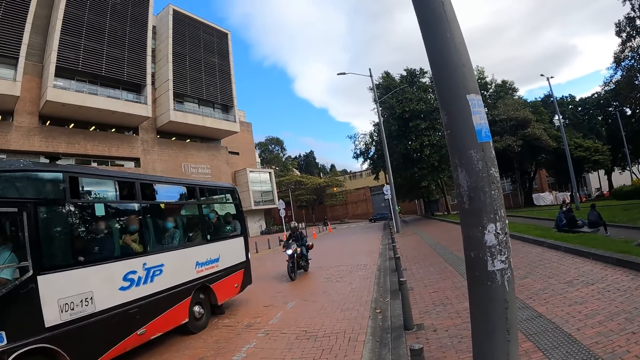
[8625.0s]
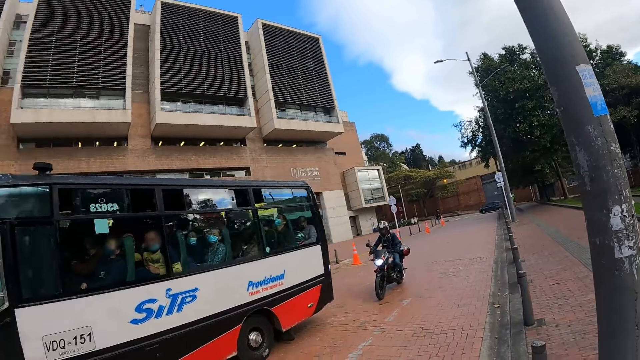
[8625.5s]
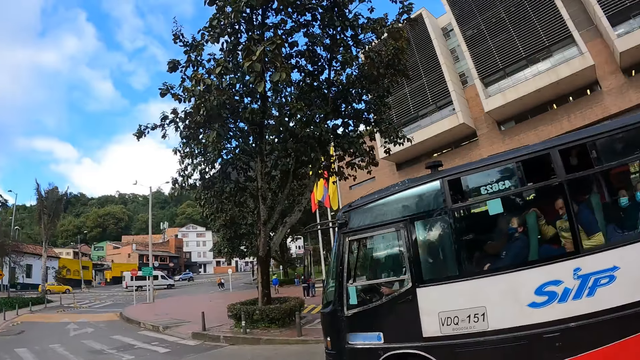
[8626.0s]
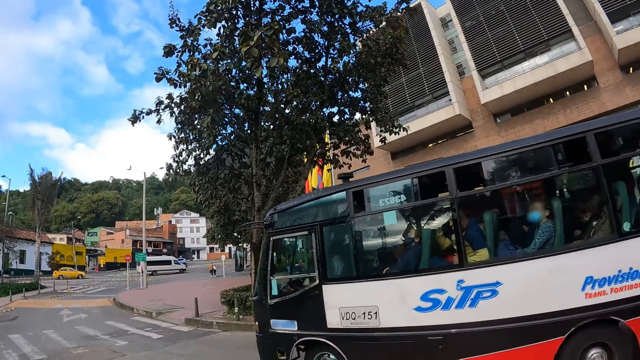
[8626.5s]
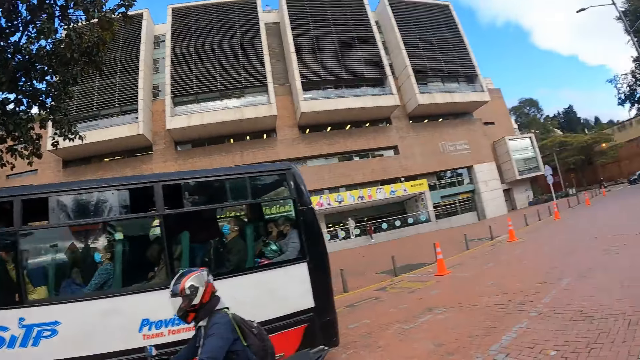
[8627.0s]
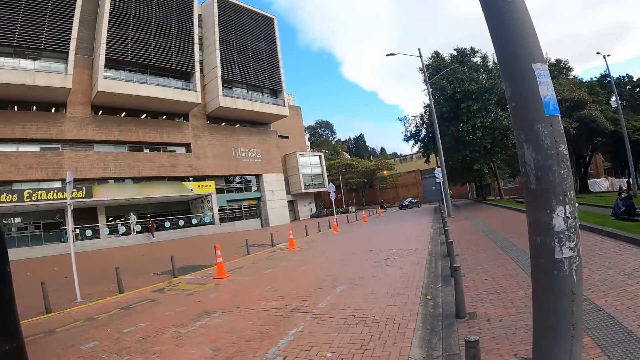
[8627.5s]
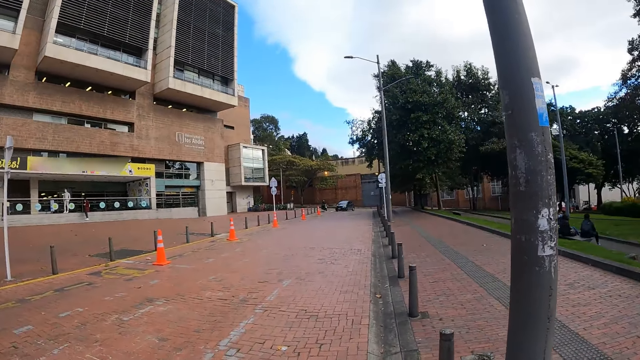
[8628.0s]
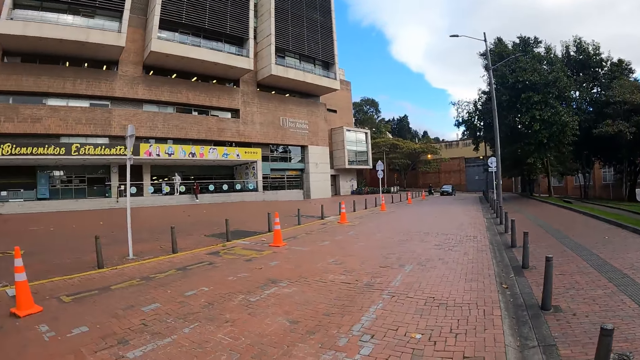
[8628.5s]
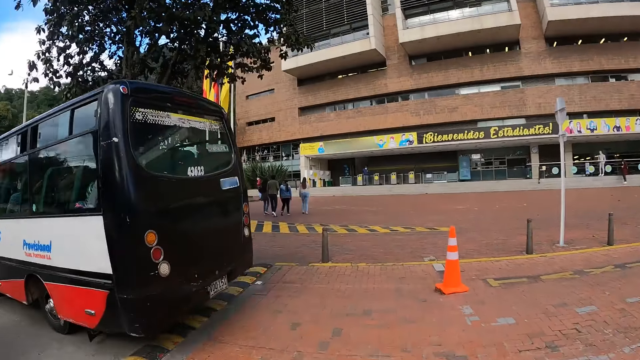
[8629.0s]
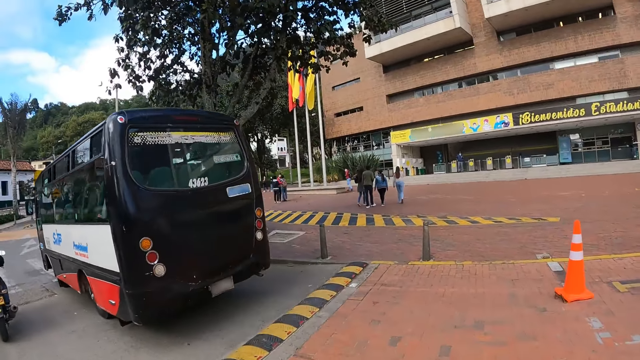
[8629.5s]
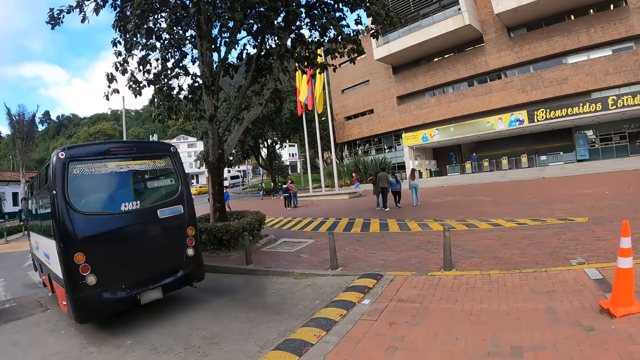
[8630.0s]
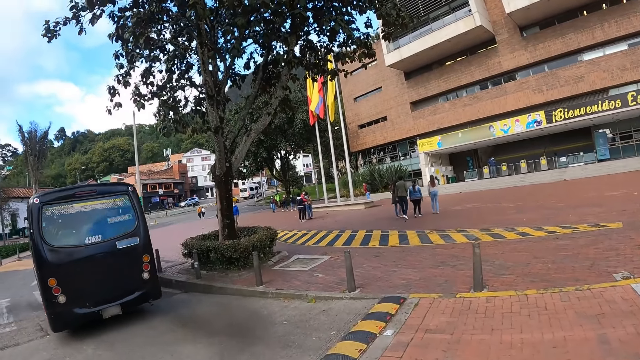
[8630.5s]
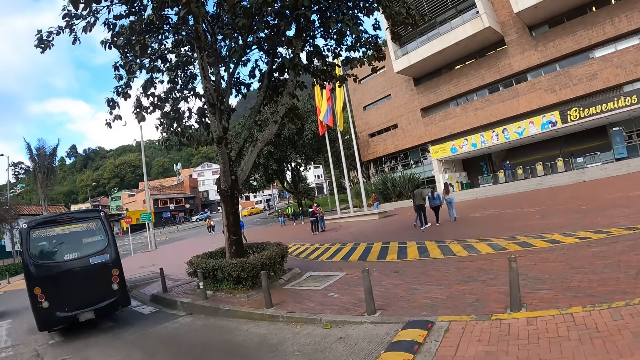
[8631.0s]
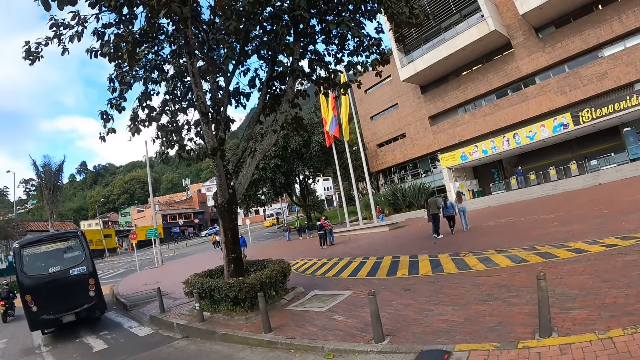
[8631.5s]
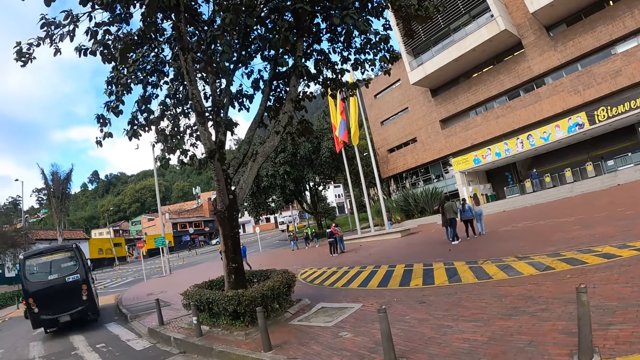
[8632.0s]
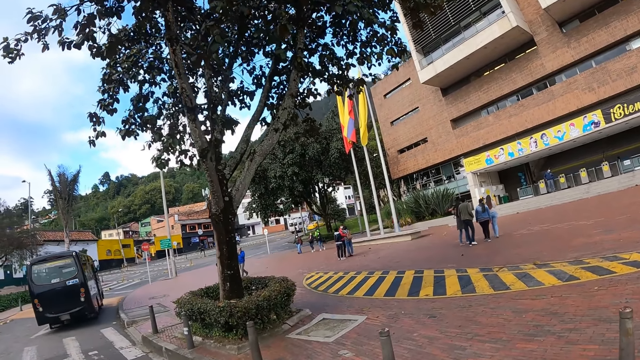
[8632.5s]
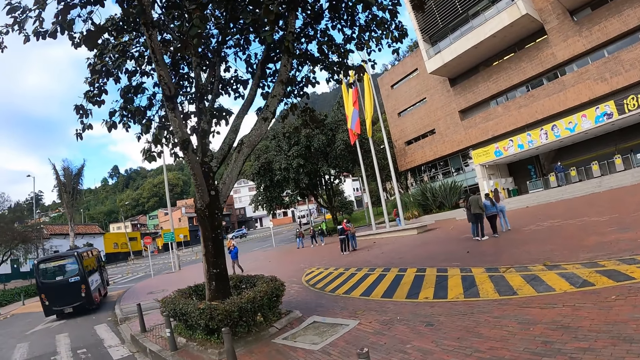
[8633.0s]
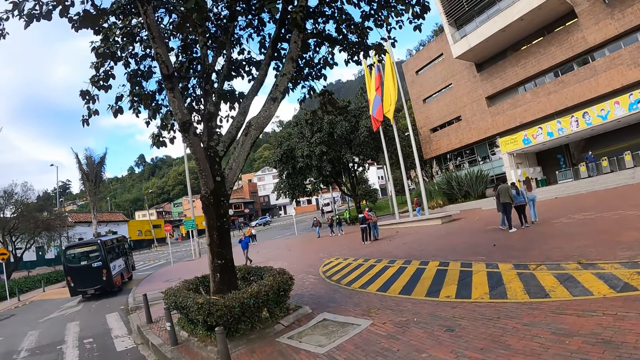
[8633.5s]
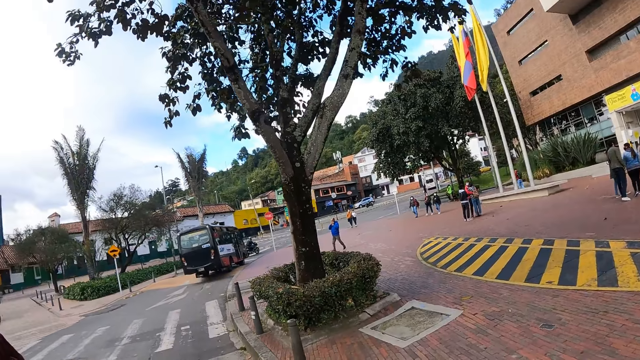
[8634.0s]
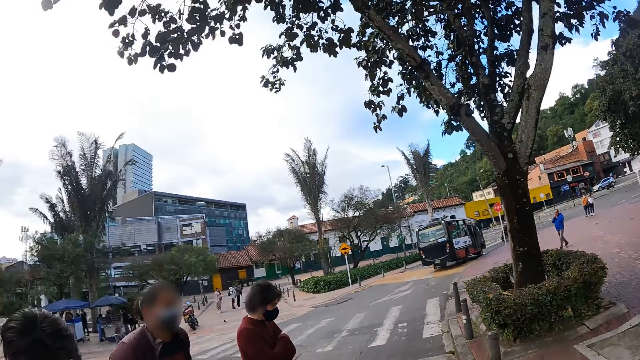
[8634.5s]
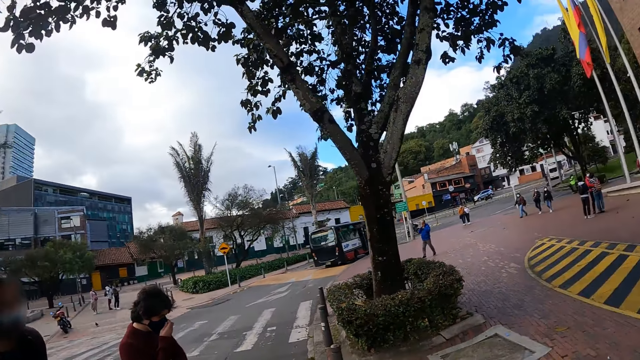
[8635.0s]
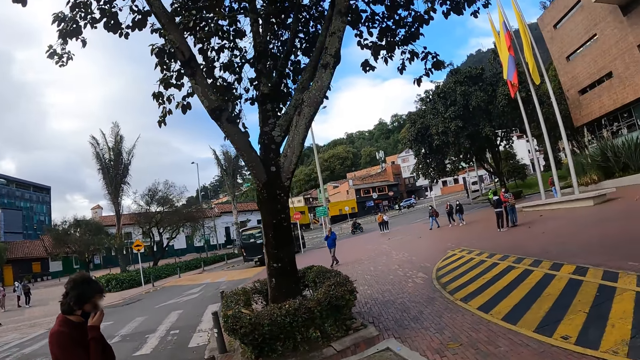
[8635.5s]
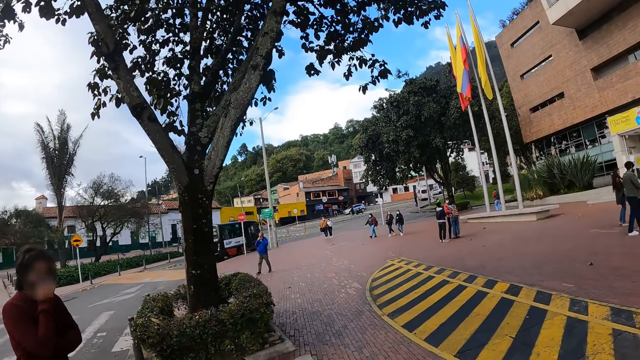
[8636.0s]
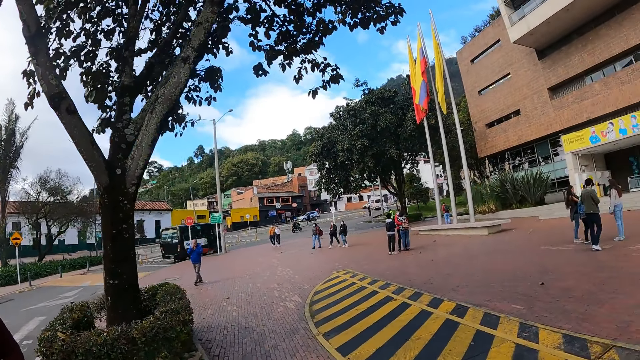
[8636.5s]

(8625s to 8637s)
The camera wearer walks along the road.

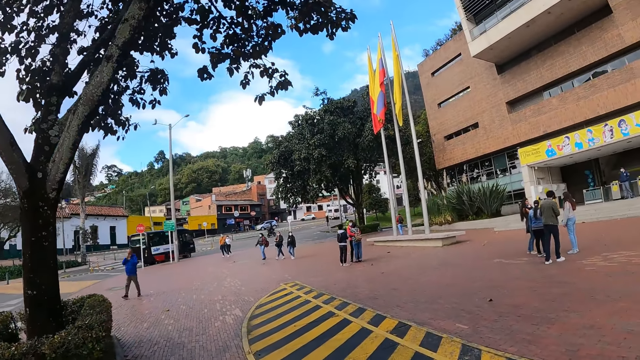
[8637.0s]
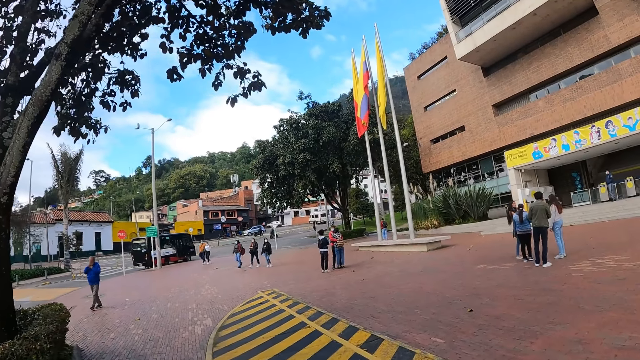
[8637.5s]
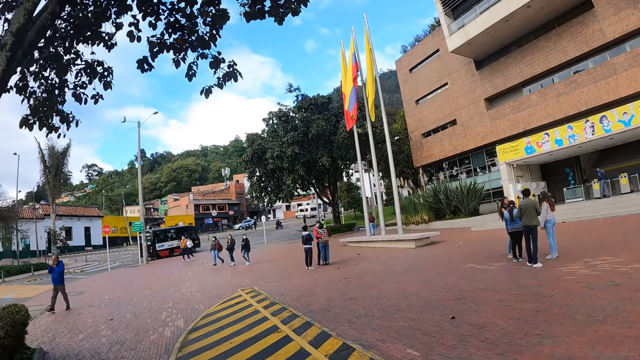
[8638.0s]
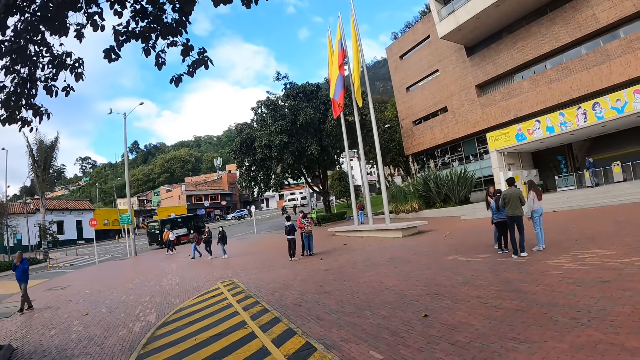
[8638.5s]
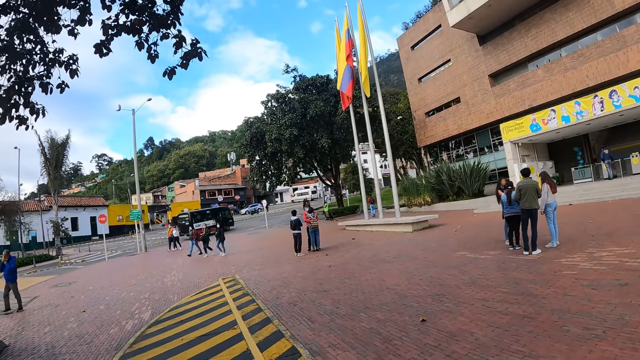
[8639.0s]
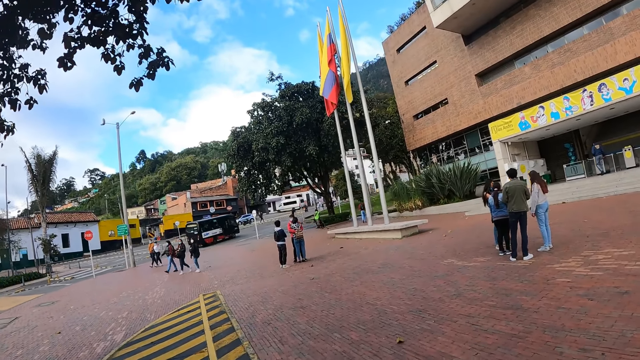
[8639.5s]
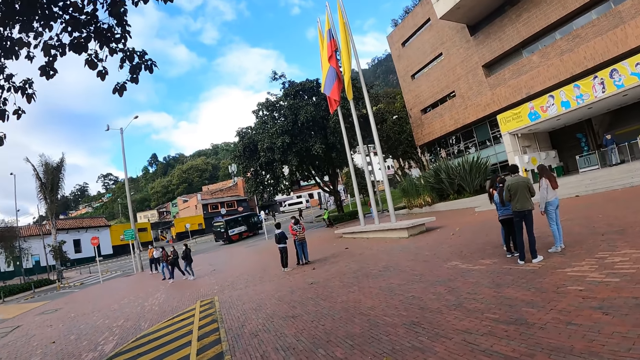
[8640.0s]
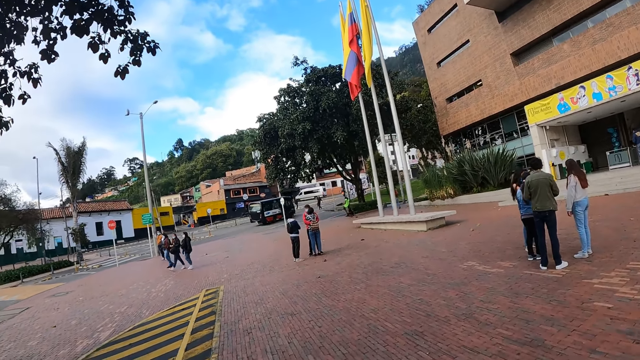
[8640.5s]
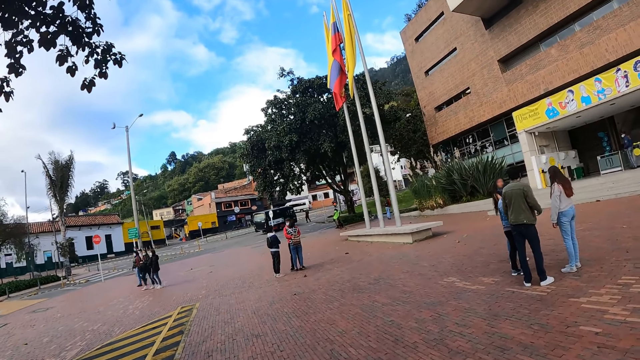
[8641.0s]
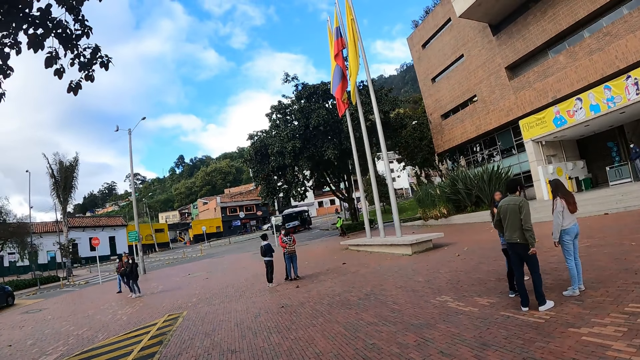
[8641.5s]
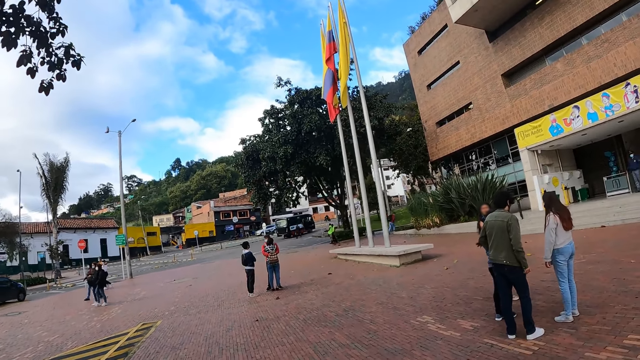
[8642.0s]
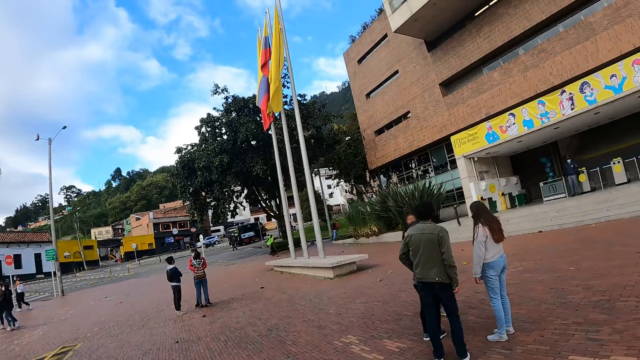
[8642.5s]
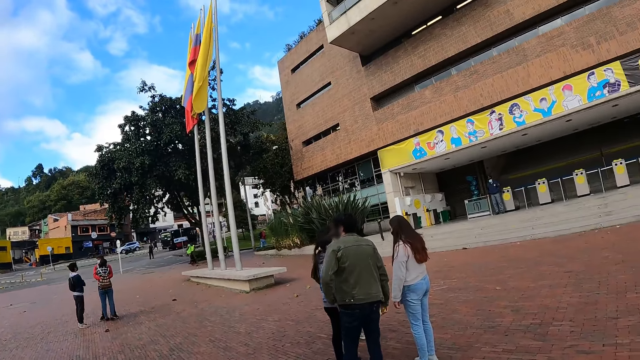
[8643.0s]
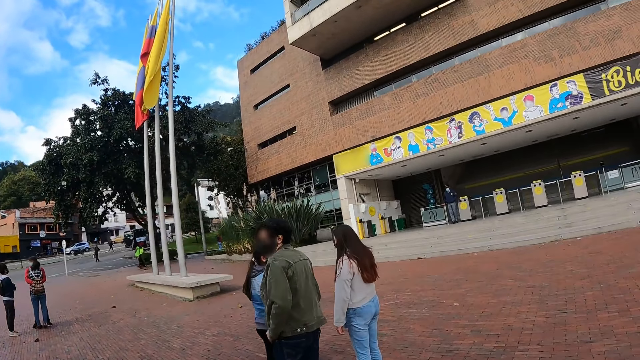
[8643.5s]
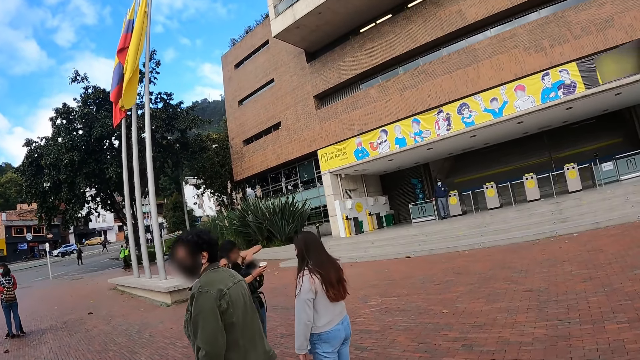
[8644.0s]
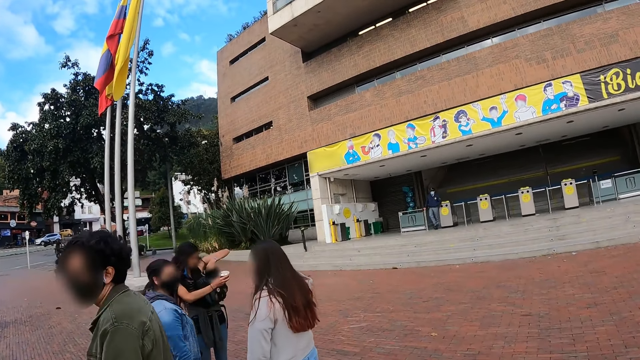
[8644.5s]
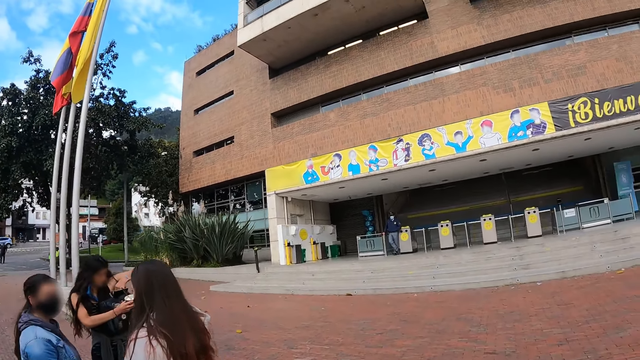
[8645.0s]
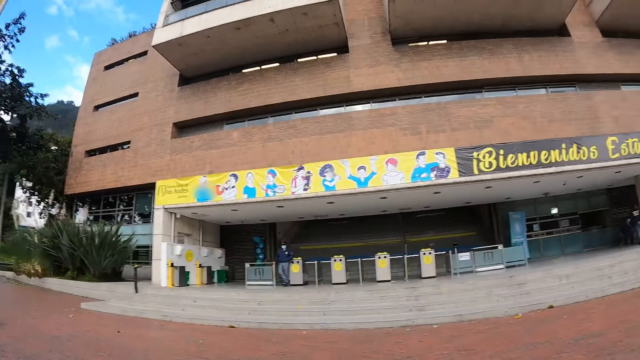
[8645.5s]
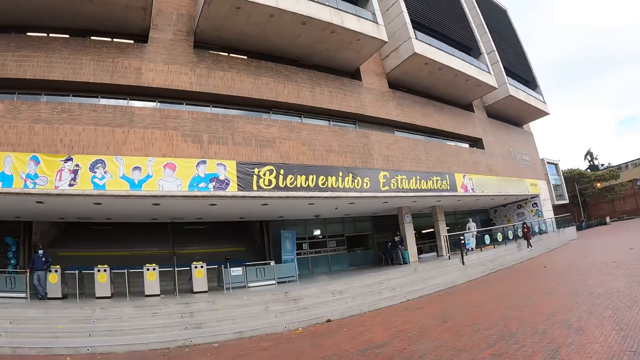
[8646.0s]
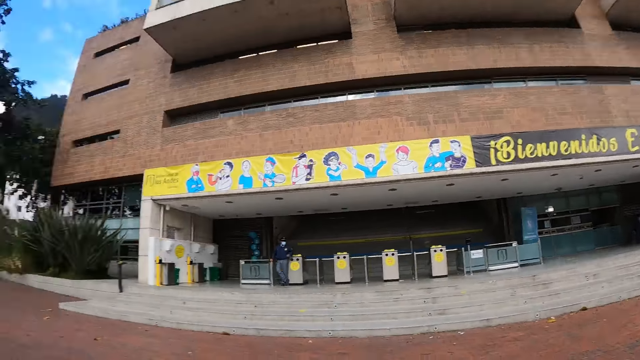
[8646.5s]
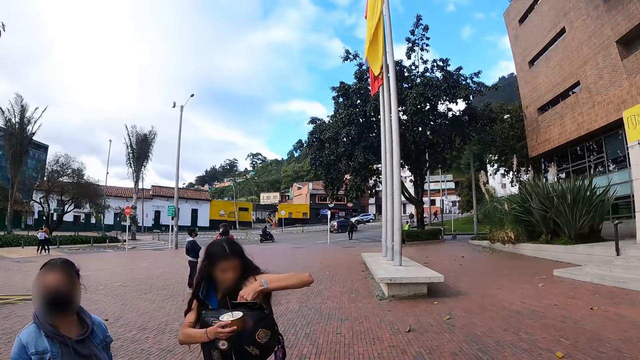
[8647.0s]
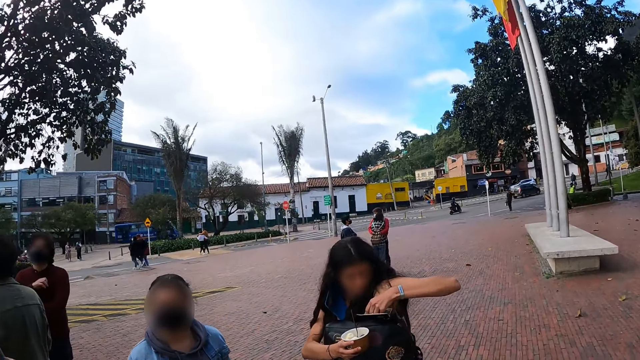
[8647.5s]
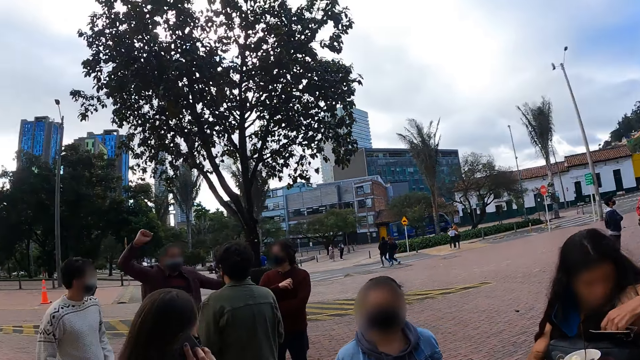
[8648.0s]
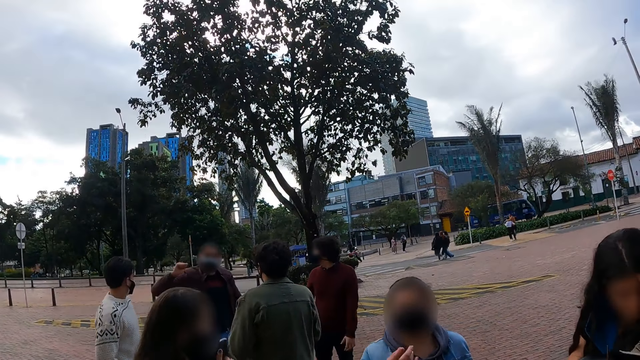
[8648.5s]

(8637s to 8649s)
The camera wearer stares around.
